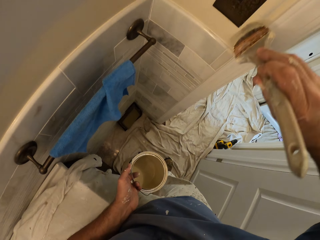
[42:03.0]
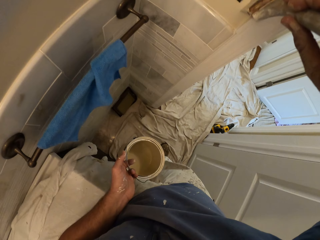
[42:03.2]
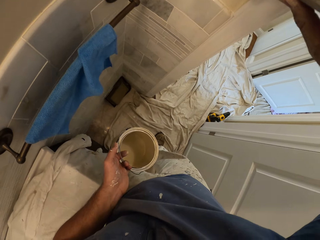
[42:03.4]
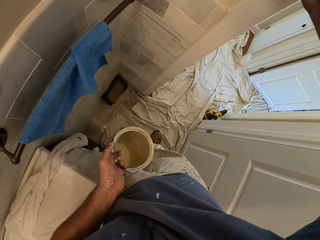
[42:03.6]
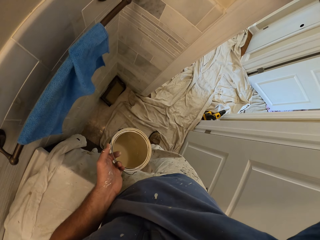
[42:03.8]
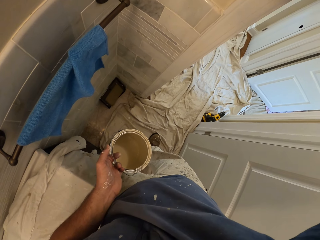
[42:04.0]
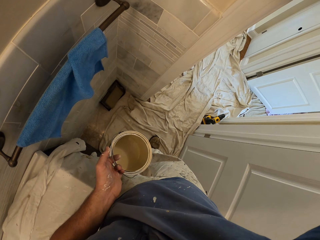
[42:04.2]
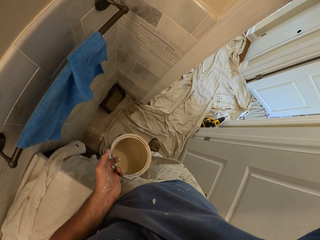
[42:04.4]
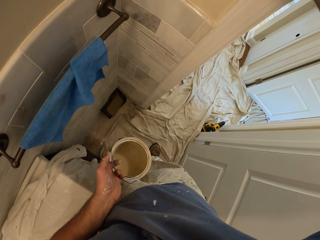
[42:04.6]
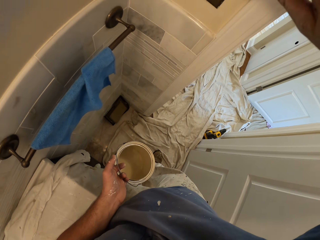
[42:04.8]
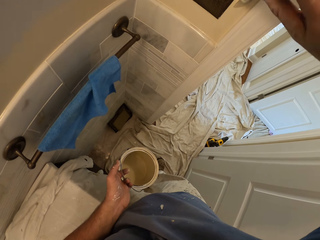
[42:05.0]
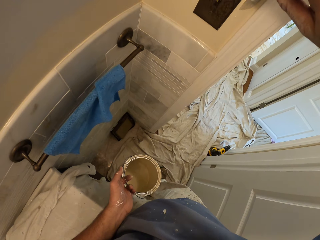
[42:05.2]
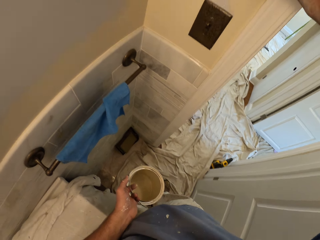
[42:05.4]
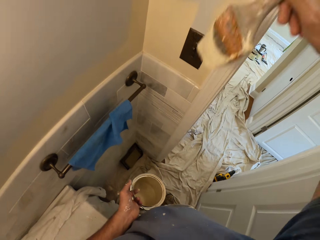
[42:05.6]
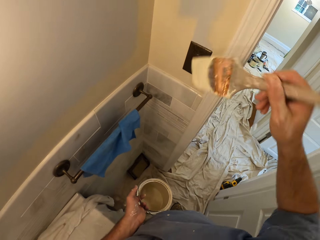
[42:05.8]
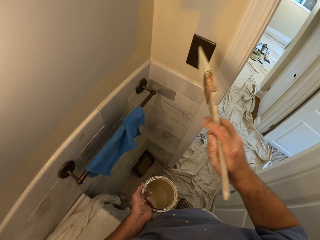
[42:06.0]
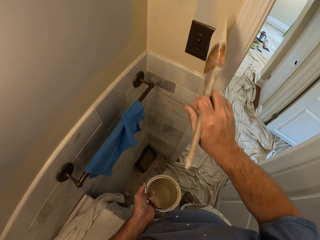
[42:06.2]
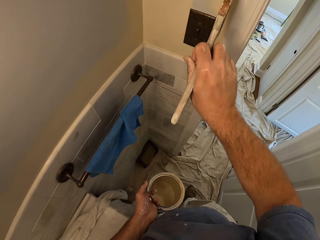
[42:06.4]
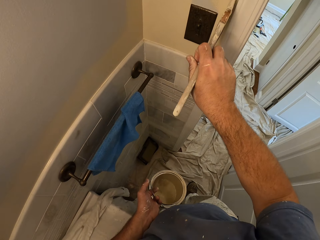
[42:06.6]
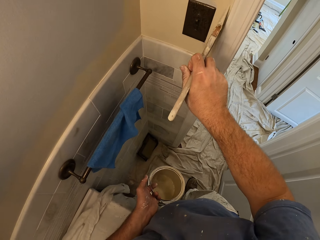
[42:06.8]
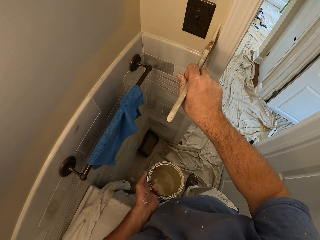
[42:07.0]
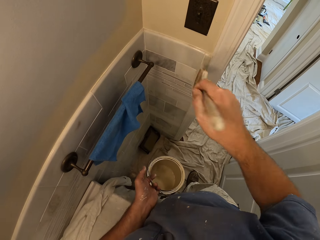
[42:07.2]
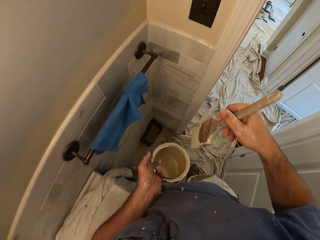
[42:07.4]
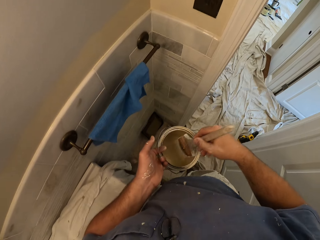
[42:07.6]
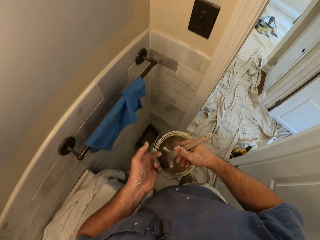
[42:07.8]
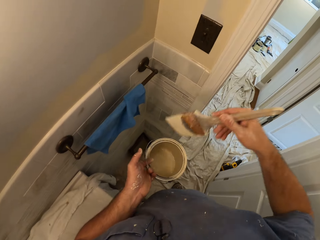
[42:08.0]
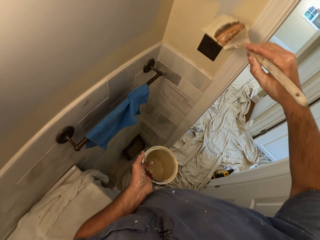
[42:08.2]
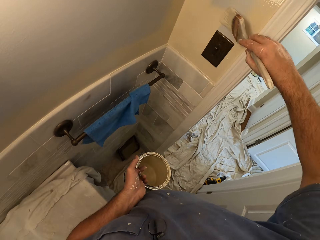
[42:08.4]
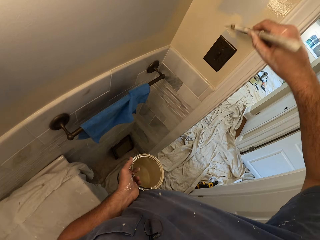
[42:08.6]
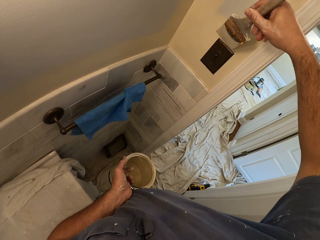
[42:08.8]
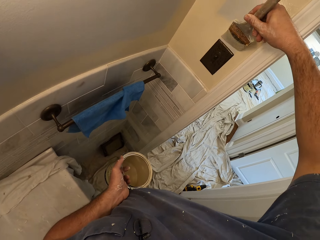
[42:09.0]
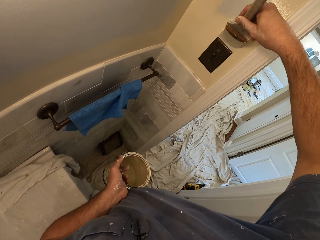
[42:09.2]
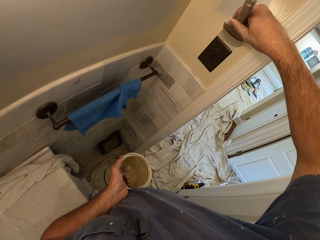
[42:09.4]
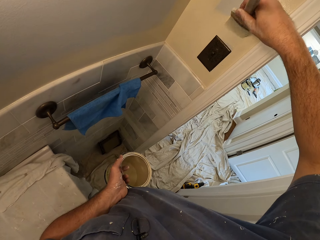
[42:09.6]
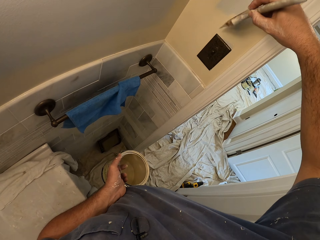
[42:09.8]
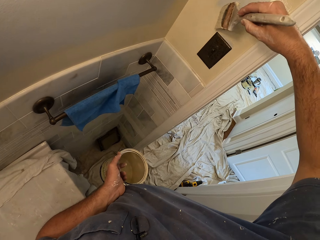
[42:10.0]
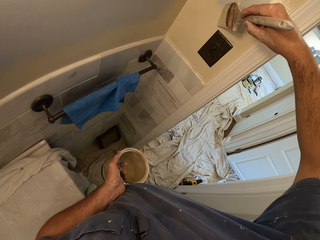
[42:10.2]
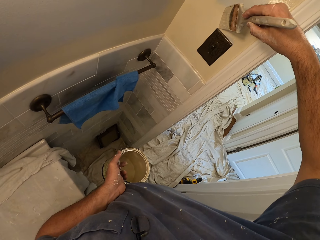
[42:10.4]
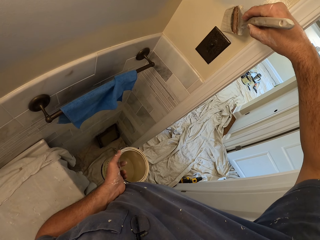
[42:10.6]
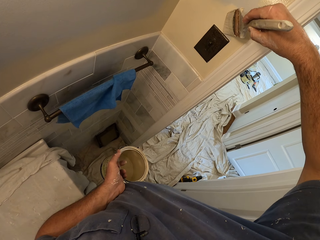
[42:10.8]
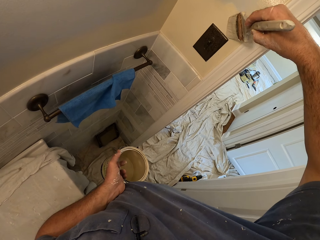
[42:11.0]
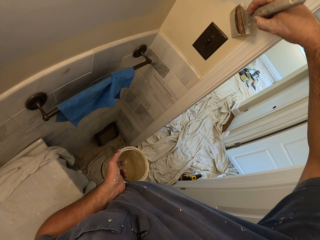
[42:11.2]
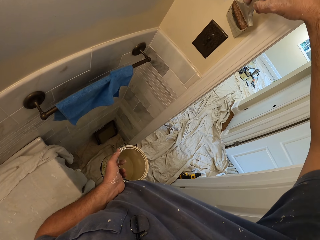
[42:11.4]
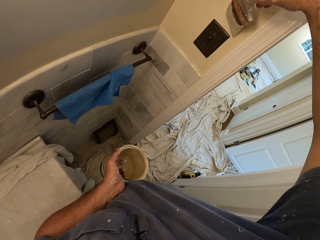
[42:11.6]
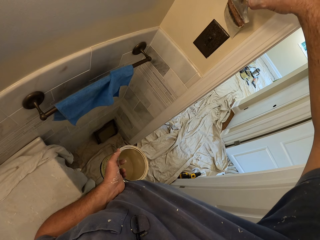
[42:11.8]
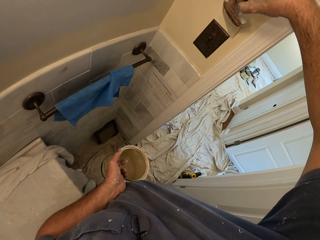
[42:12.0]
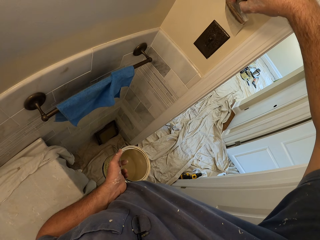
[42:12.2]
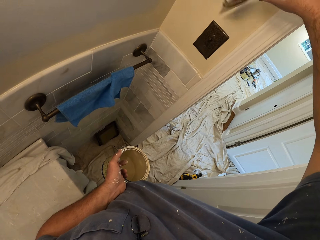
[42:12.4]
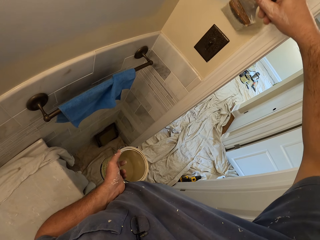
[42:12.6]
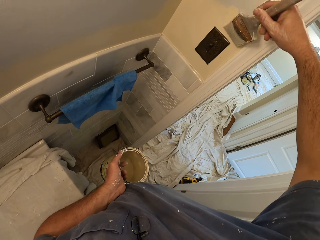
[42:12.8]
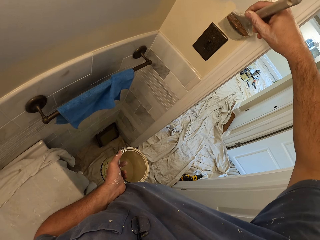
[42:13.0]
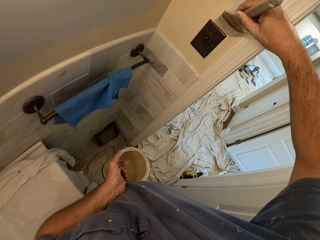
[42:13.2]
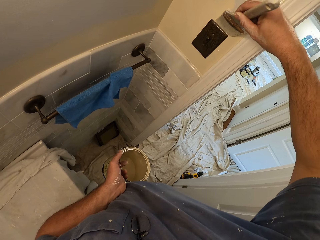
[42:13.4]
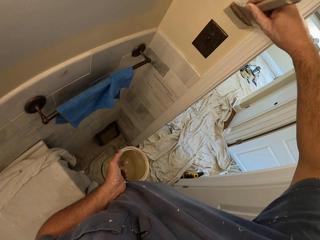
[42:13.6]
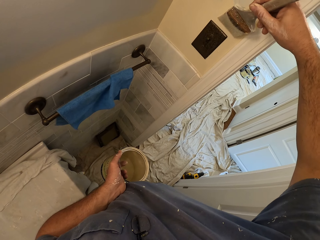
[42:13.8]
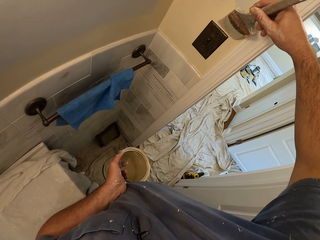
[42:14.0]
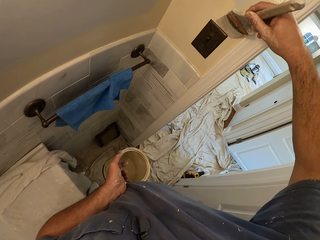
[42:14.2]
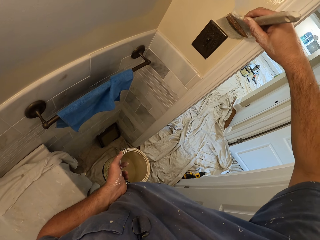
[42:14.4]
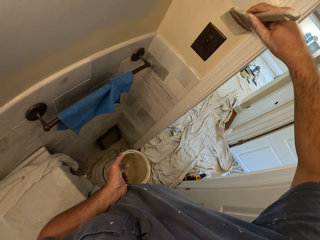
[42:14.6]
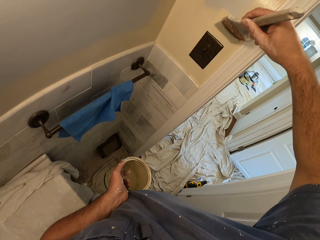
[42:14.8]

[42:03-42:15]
The camera wearer dips the paint brush in the paint container. He paints the wall with the paint brush in his right hand.

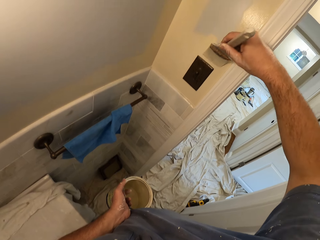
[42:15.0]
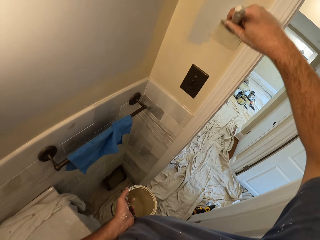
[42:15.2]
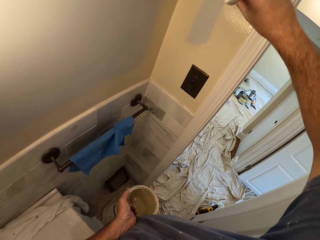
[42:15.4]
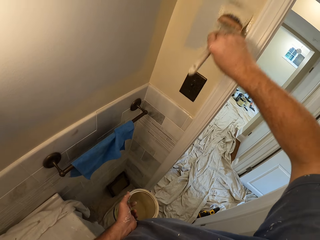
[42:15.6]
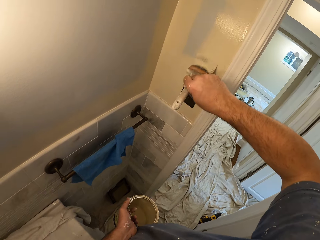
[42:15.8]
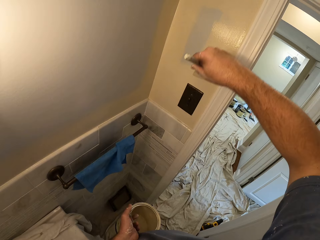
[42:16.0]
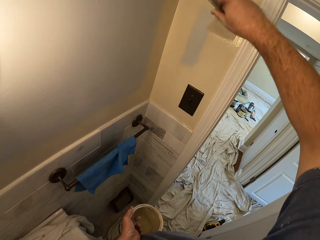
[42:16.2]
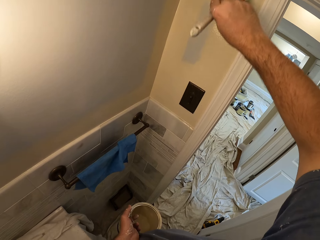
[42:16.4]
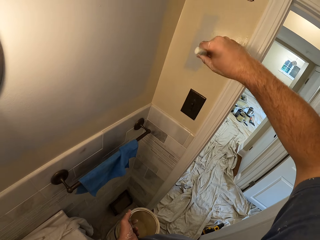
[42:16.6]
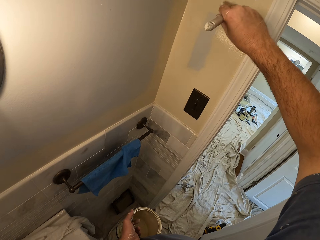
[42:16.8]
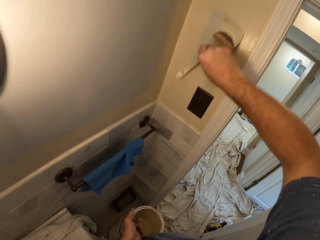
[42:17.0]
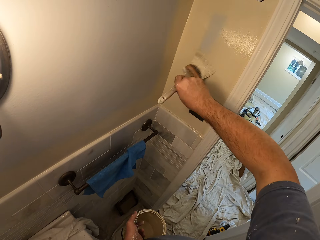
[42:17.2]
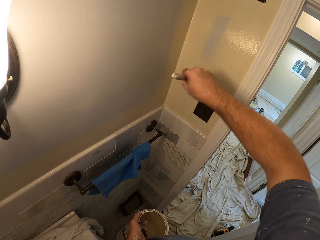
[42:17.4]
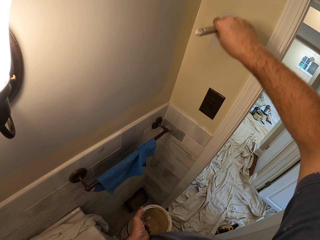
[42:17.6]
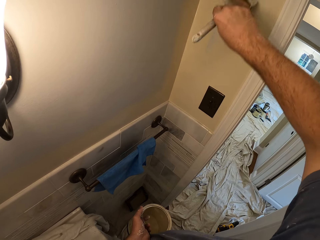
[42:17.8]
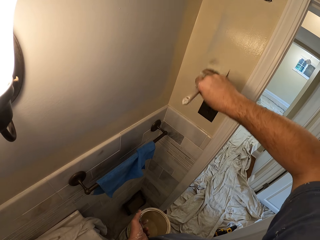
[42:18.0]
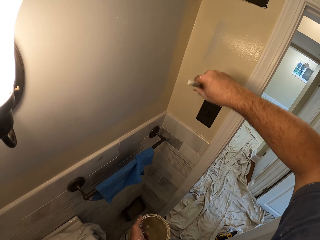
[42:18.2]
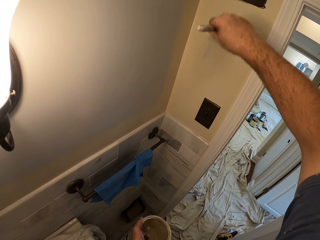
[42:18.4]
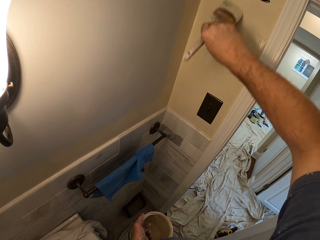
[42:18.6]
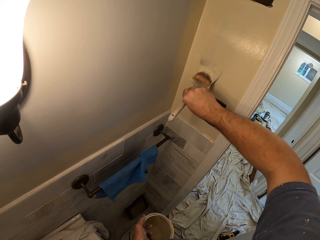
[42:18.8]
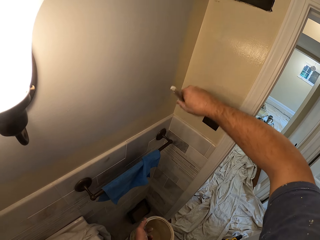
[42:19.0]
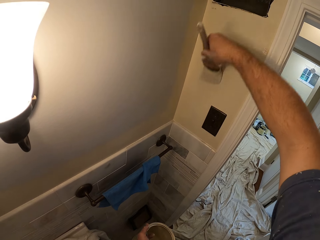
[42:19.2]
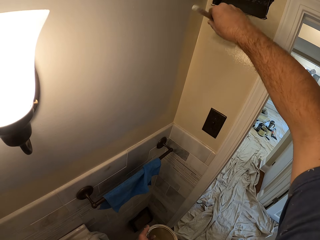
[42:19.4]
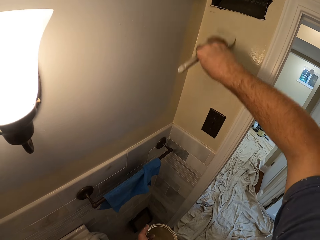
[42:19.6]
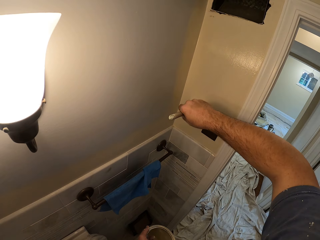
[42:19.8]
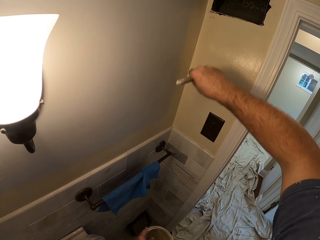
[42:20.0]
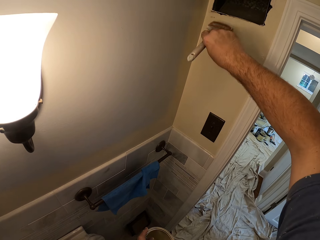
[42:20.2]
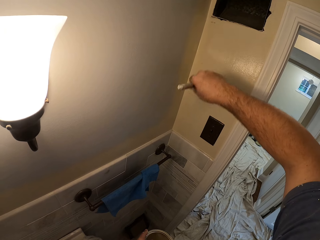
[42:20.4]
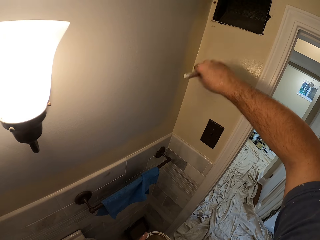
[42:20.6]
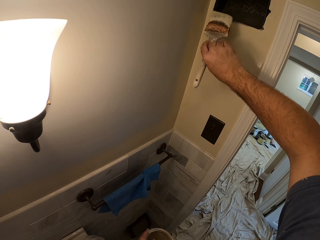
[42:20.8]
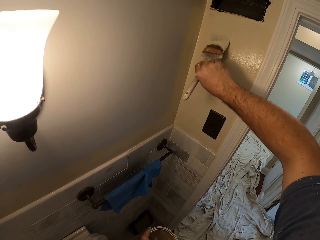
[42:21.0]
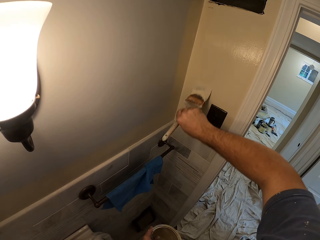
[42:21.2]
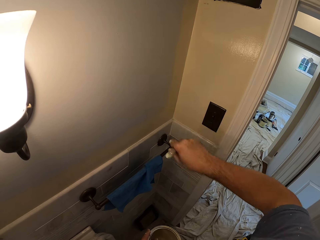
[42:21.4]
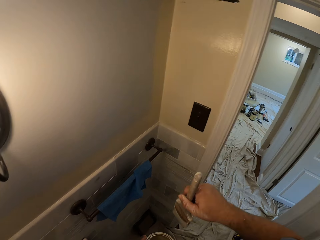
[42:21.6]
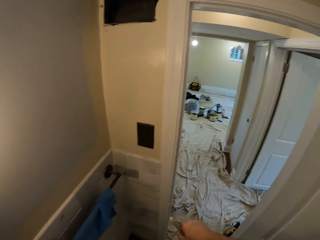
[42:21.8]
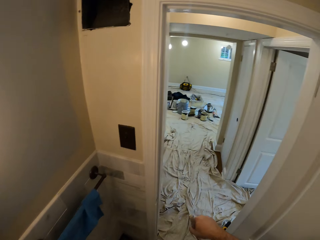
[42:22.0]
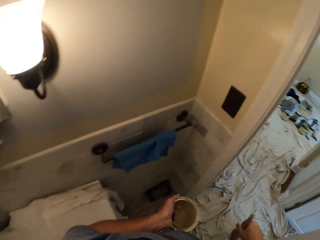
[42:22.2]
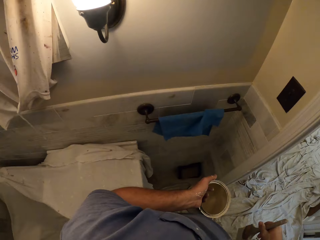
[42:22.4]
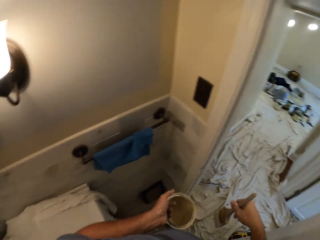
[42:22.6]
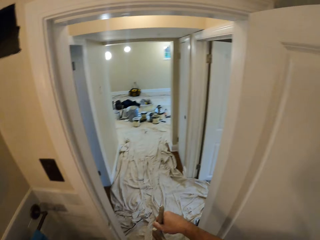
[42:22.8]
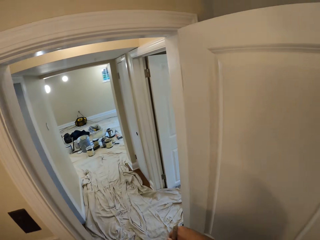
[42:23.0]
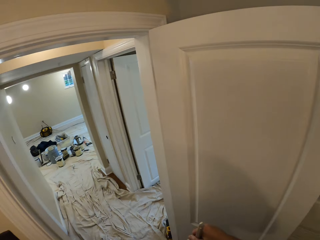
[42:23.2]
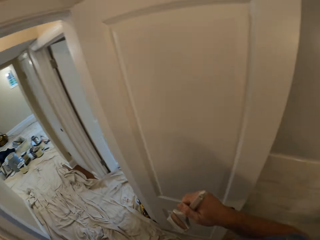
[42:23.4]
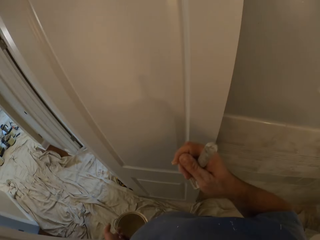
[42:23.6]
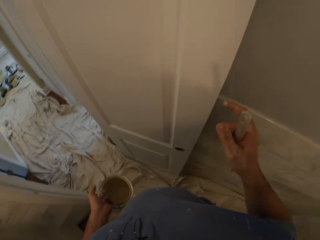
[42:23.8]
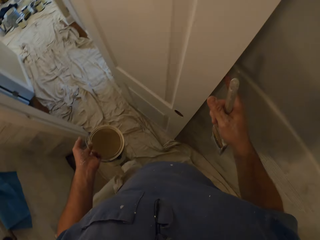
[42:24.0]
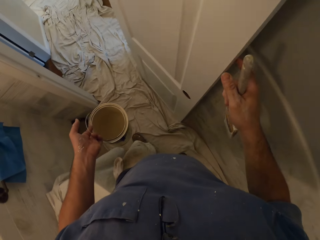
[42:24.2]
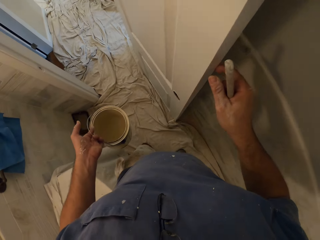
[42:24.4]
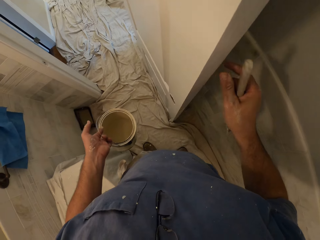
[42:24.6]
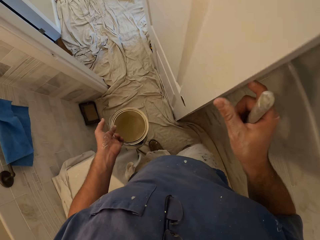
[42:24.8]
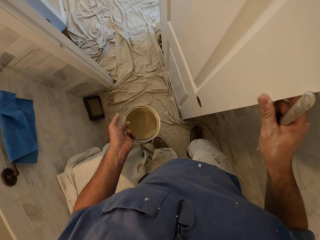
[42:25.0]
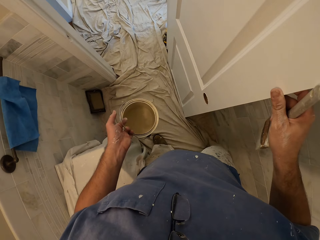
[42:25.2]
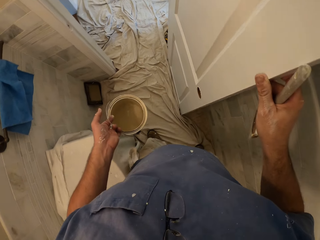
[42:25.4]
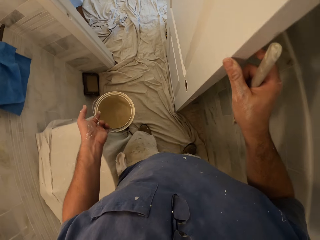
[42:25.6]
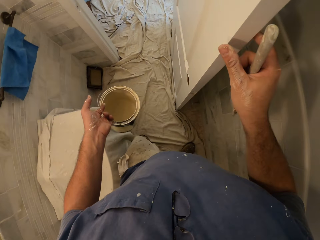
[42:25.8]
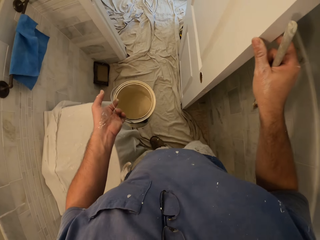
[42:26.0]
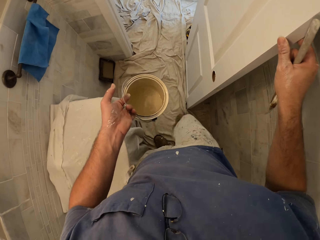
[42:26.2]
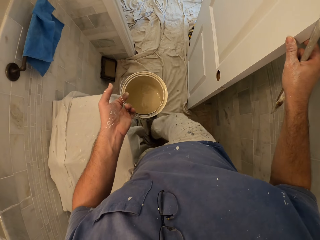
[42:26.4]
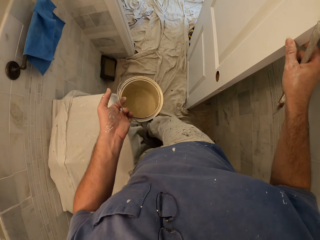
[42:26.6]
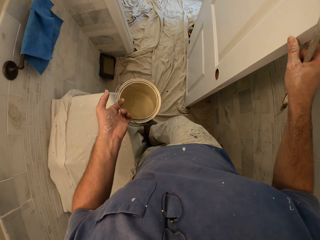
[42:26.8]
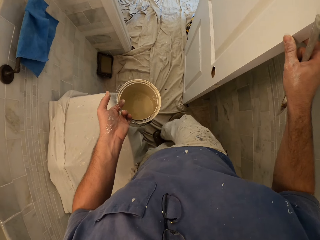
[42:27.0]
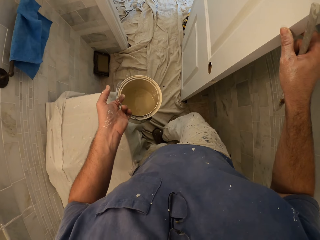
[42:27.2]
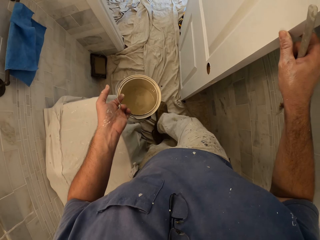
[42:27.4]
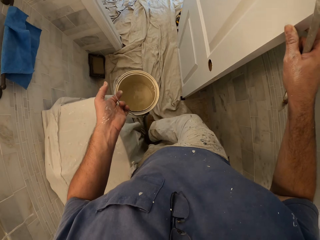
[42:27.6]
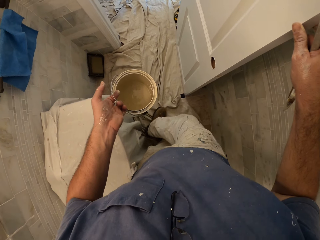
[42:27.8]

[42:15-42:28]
The camera wearer looks around the room. He adjusts the door with his right hand, adjusts a cloth on the floor with his feet and touches the door. He moves the legs around.
